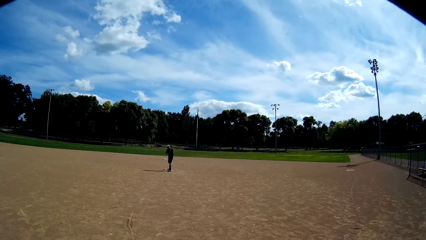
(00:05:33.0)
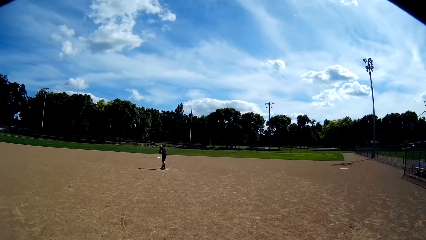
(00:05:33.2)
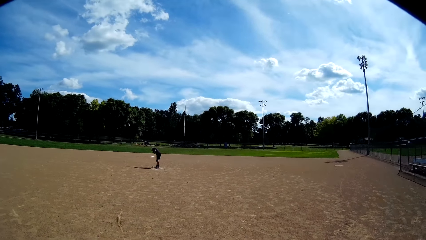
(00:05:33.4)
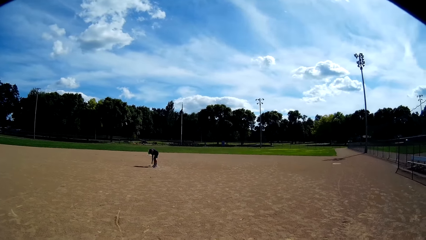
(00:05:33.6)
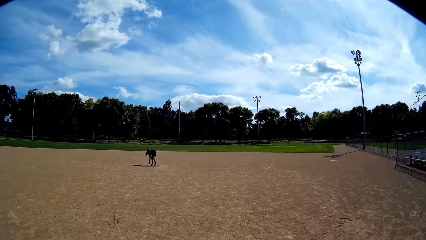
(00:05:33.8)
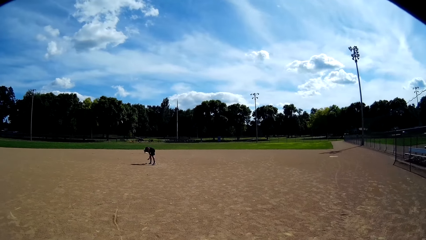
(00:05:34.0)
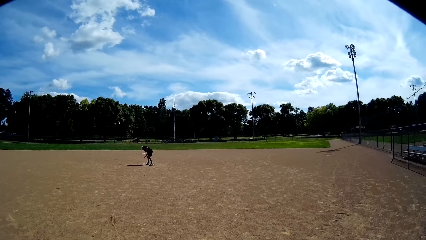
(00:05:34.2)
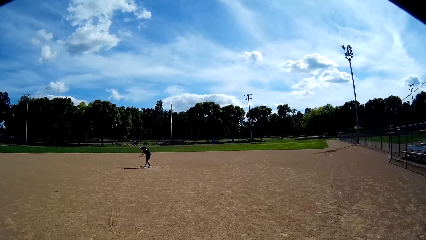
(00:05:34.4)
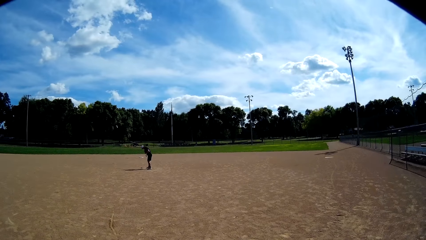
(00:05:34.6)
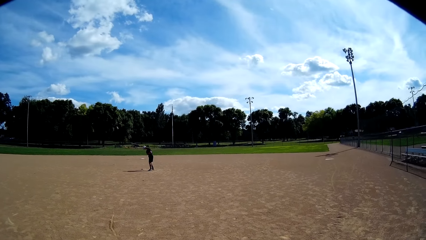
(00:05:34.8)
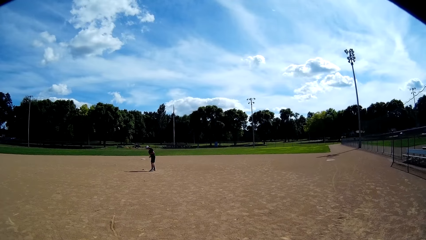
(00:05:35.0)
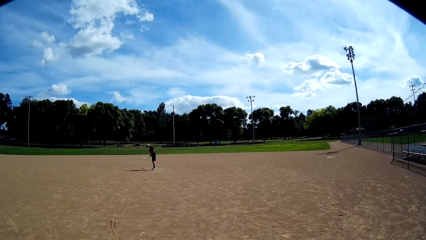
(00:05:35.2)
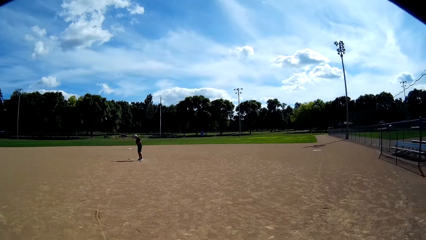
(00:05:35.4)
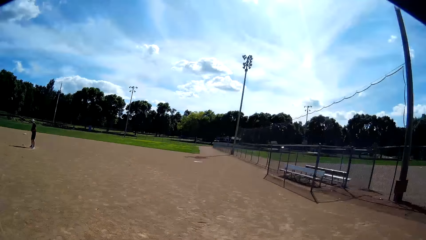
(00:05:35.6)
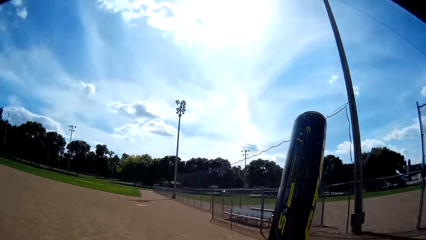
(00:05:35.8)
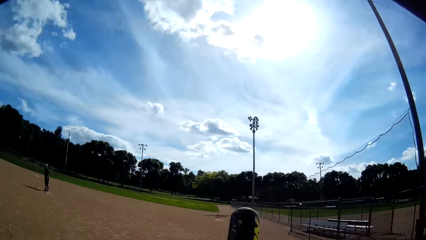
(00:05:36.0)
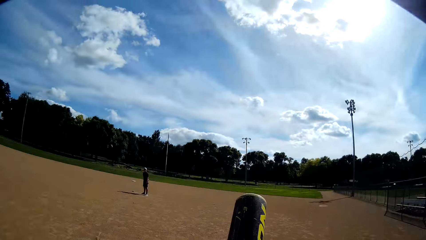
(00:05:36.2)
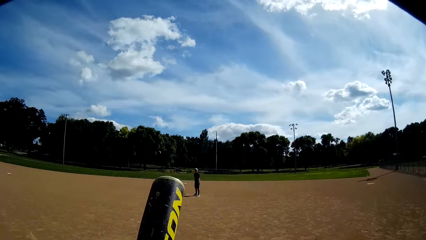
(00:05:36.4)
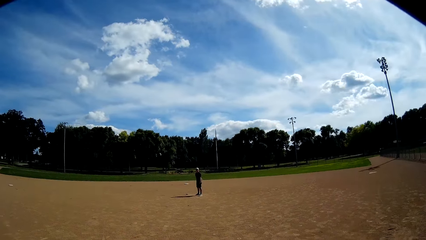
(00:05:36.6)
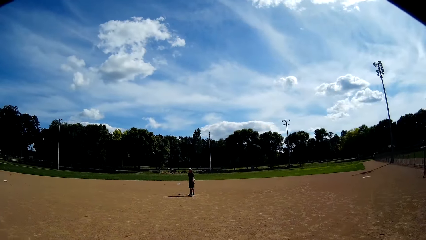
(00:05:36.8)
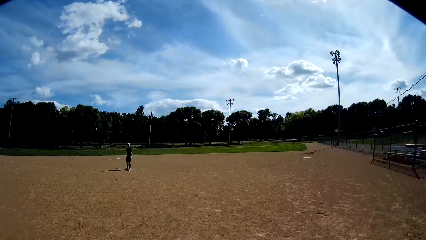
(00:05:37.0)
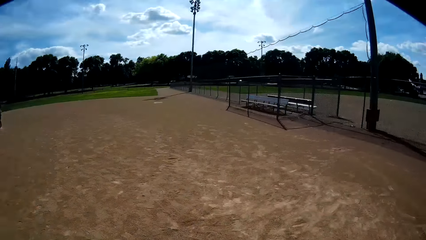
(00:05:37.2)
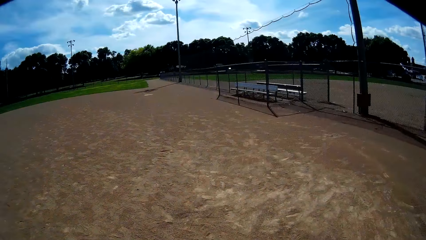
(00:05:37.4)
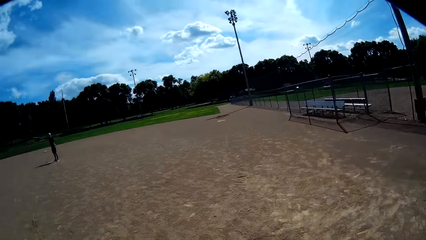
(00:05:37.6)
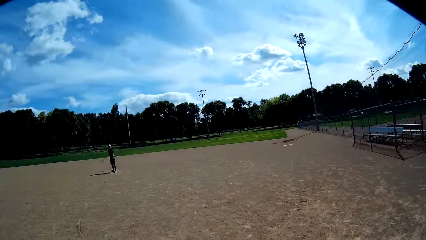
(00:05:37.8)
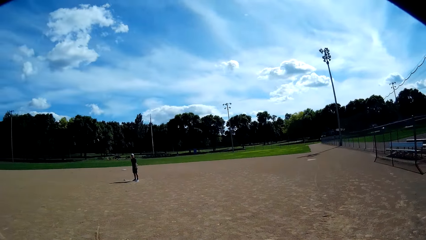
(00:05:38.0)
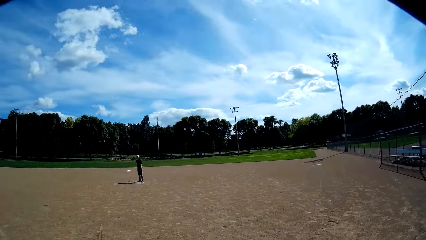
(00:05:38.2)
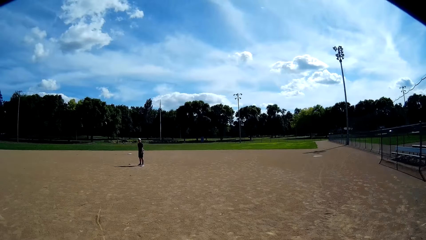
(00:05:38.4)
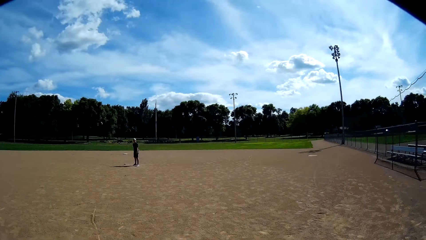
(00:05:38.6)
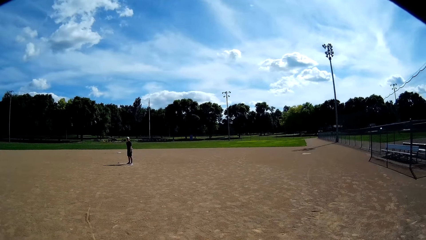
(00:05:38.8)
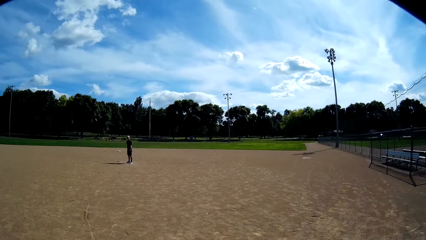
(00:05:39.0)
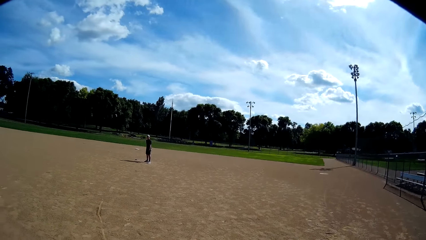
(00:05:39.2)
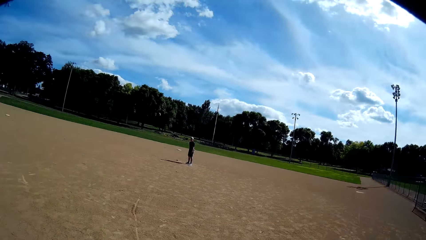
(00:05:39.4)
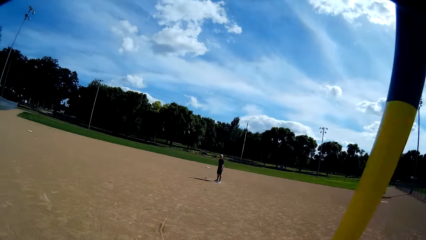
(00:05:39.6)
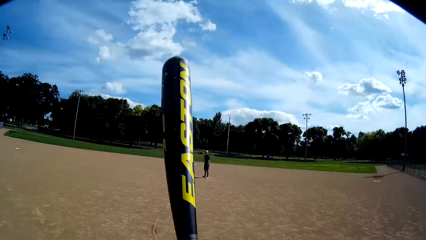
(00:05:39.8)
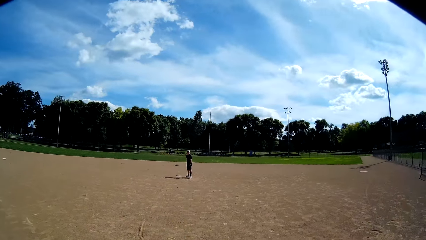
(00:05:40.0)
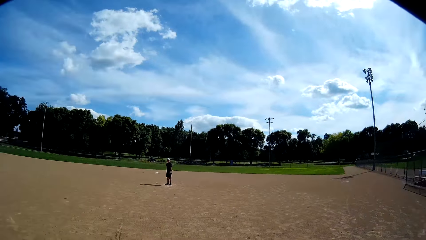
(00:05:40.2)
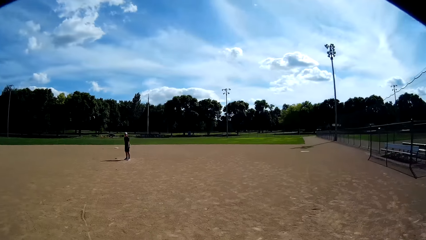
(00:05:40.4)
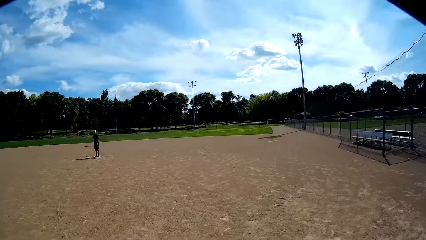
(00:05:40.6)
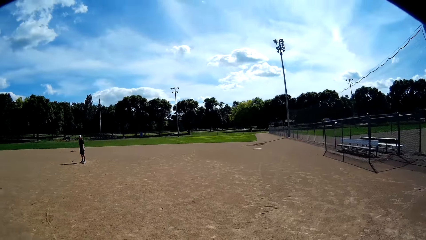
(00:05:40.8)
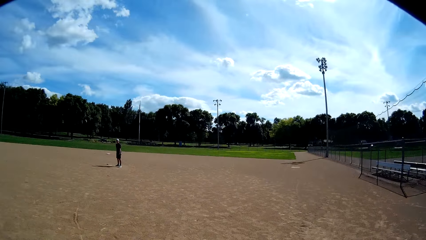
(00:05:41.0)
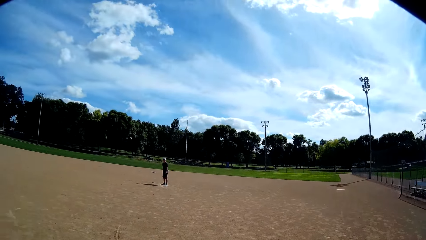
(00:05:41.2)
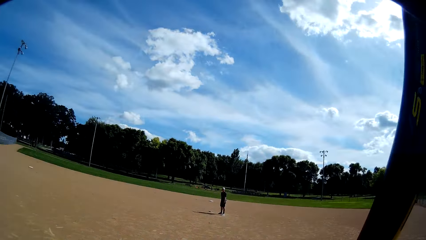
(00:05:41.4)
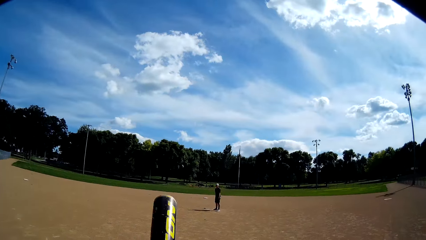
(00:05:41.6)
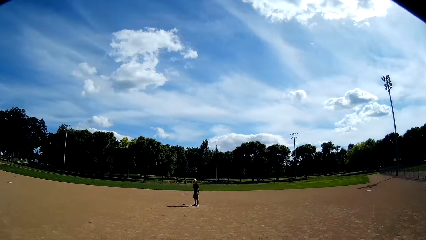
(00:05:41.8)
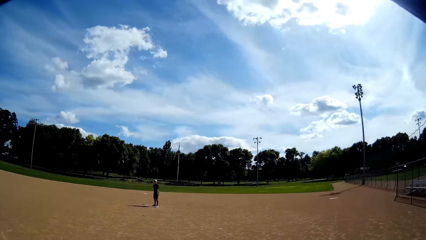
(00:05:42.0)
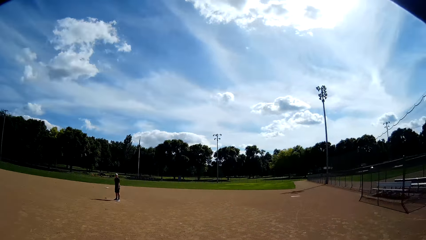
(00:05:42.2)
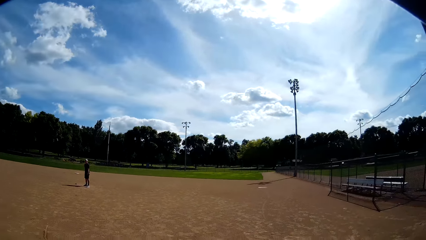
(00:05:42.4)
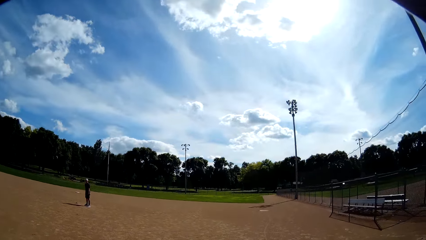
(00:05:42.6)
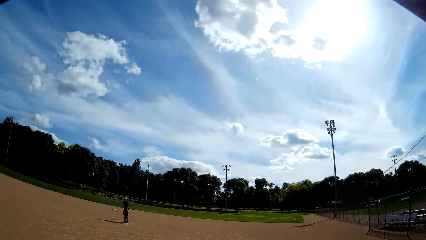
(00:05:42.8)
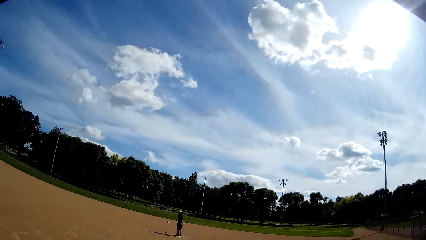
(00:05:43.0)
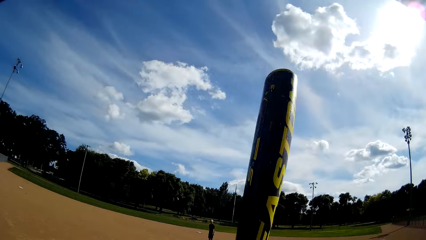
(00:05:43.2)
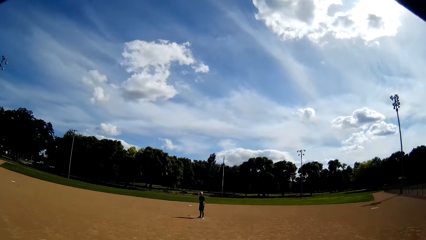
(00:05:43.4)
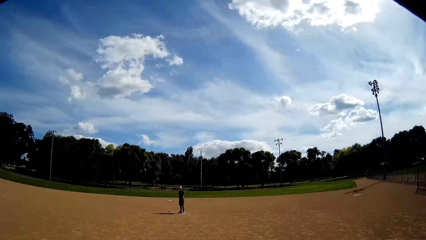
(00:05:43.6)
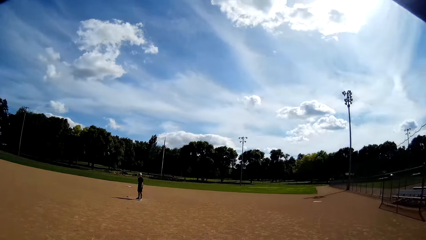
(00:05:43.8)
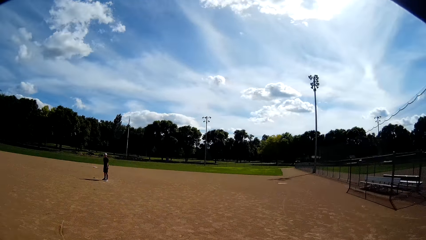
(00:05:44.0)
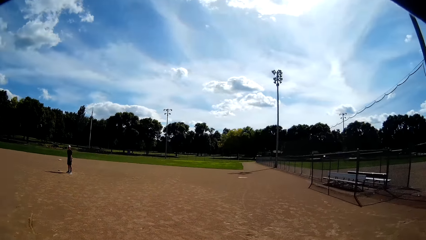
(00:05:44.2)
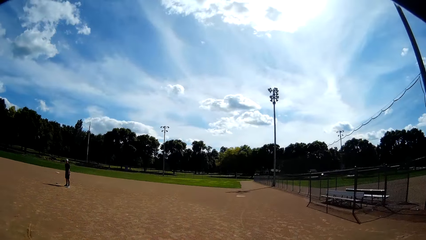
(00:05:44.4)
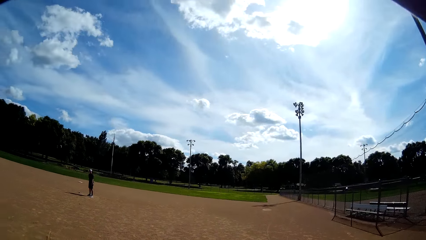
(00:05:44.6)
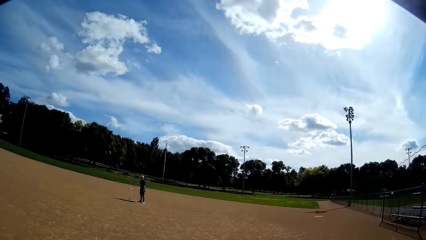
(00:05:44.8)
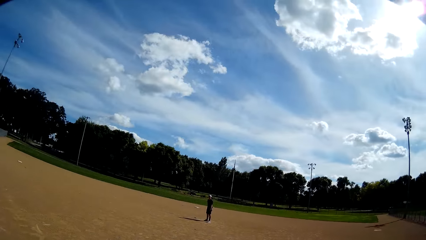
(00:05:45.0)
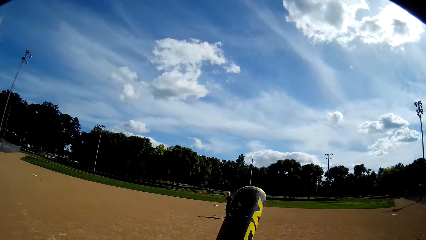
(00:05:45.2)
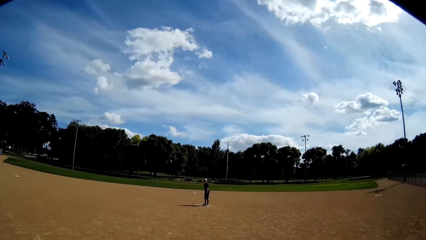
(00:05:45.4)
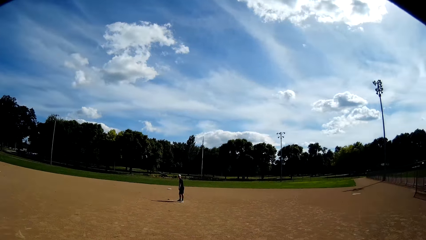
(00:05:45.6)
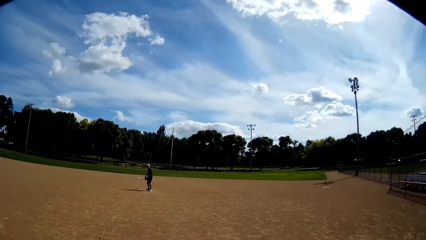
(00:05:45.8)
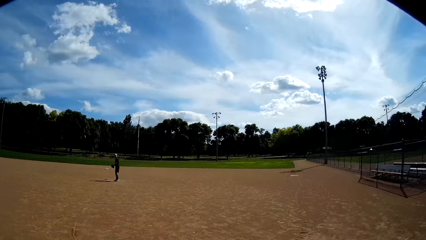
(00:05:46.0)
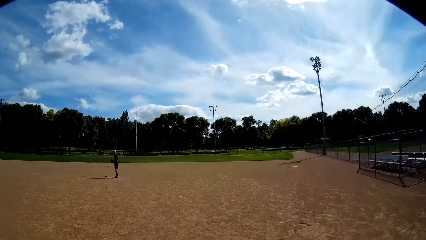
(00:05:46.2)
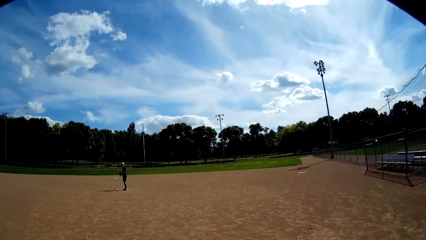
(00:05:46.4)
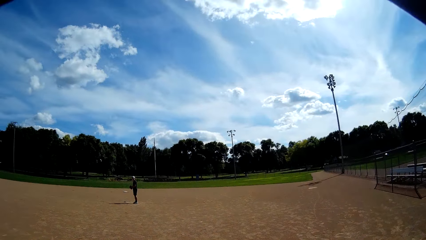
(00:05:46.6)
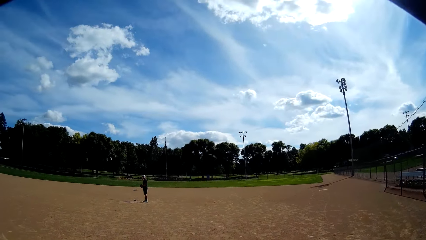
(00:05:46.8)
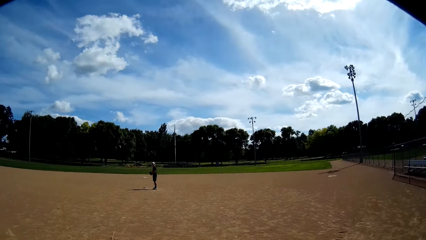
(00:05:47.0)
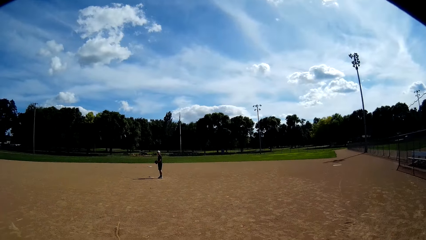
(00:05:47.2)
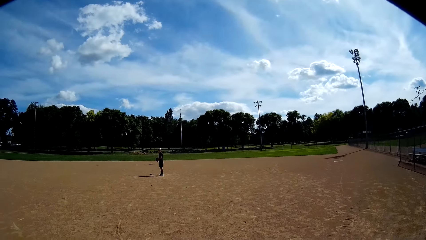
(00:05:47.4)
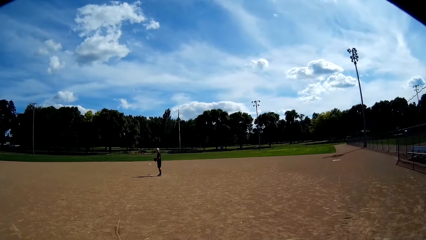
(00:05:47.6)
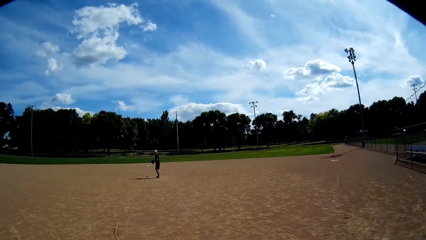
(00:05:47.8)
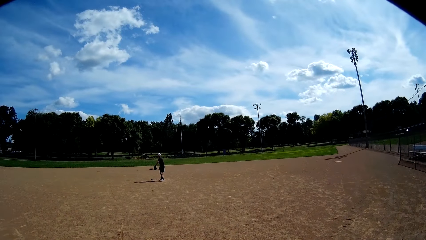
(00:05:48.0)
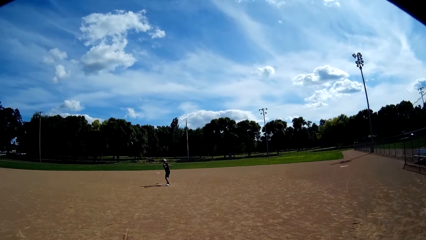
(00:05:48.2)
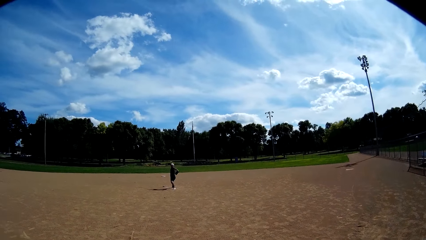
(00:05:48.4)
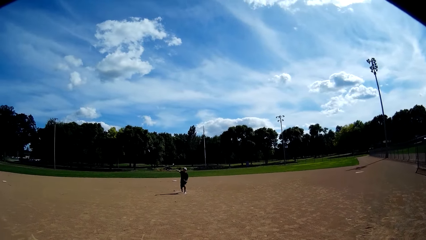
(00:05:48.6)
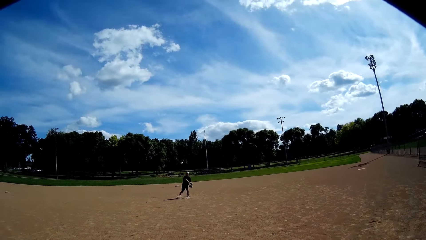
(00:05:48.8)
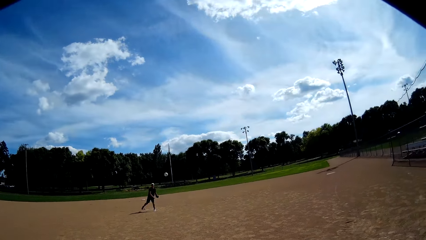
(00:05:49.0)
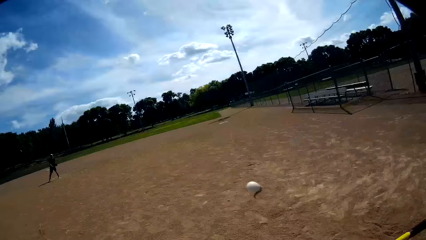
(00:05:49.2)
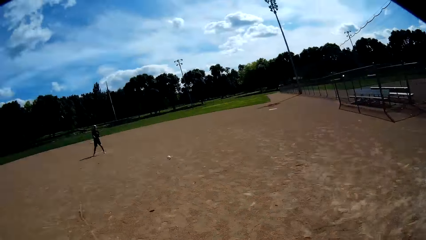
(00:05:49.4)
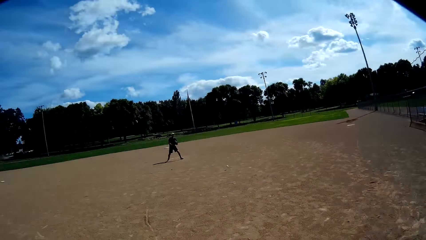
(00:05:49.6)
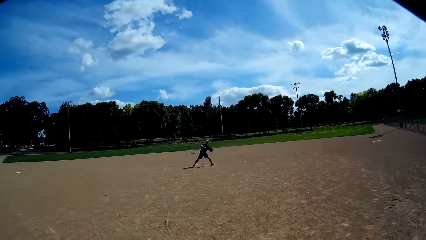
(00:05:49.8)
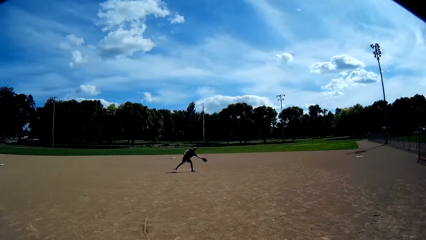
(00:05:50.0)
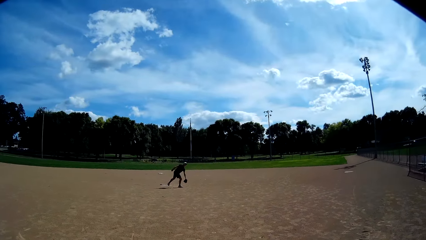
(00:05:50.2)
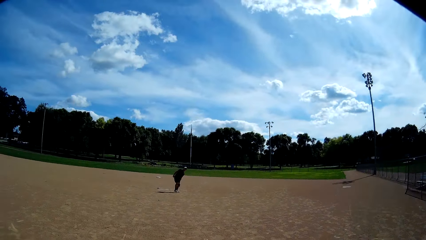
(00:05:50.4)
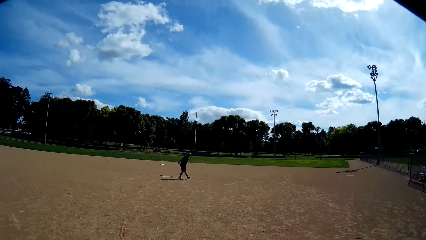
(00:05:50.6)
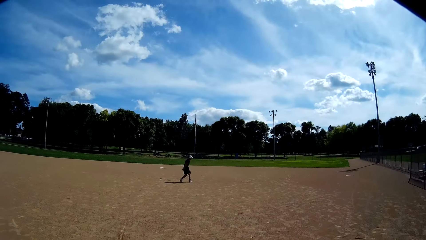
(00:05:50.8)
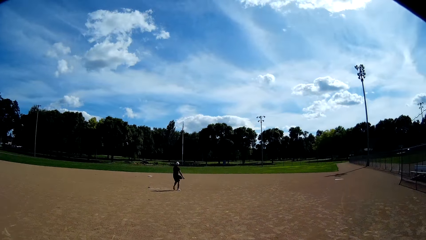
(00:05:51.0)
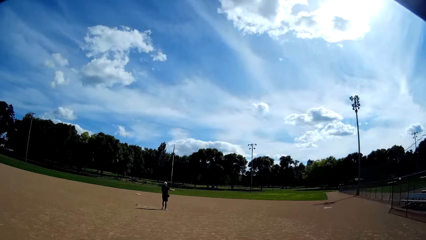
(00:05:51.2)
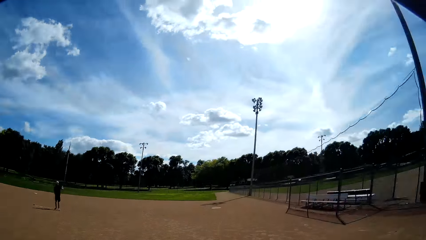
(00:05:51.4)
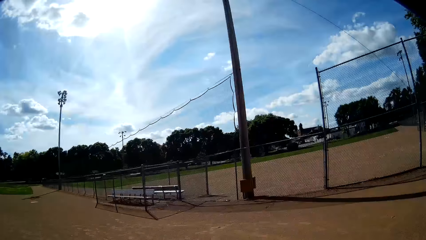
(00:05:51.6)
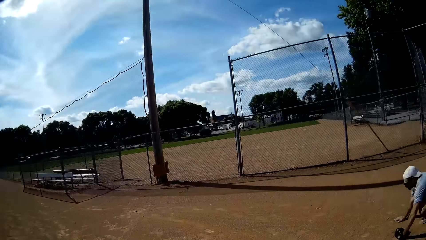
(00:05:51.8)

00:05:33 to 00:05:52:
A man picks a ball from the ground with his right hand. The camera wearer talks to the man. He swings the baseball bat in his hands. He rotates his bat. He stares at the man. The man throws the ball with his right hand towards the camera wearer. The camera wearer hits the ball with the baseball bat in his hands. He stares at the man. He talks to another man.
